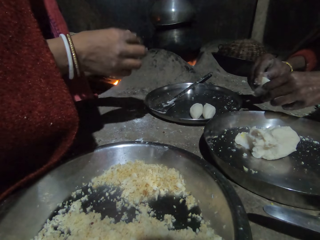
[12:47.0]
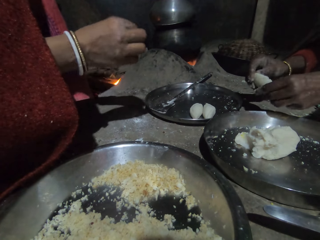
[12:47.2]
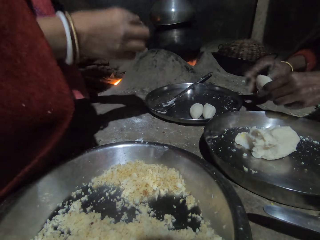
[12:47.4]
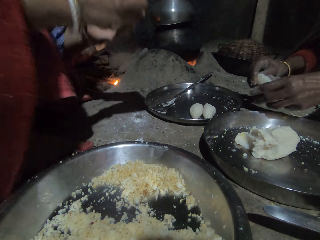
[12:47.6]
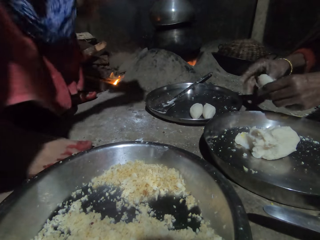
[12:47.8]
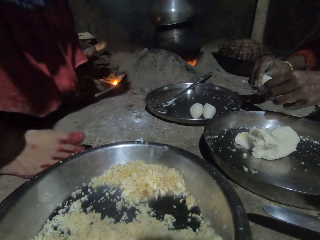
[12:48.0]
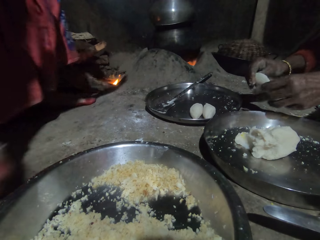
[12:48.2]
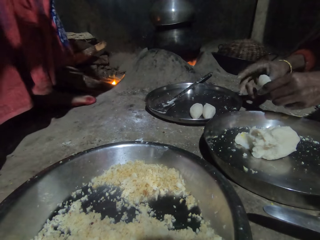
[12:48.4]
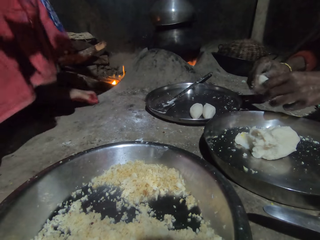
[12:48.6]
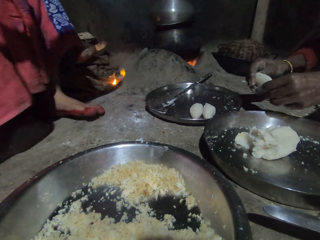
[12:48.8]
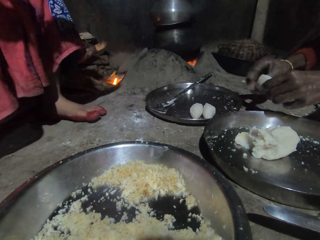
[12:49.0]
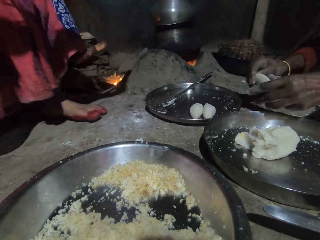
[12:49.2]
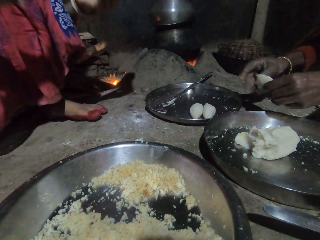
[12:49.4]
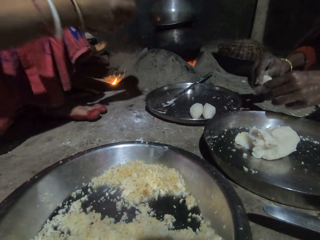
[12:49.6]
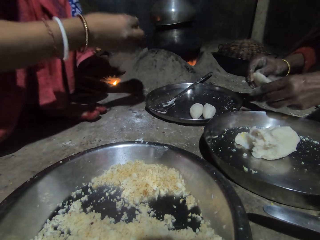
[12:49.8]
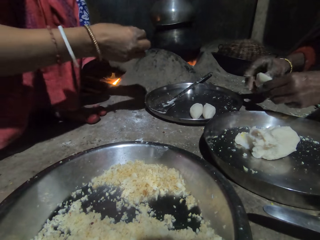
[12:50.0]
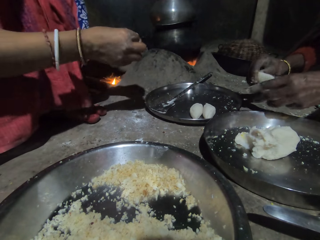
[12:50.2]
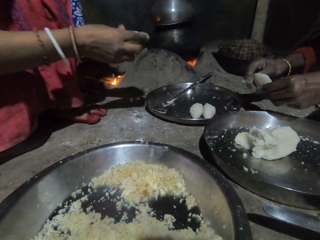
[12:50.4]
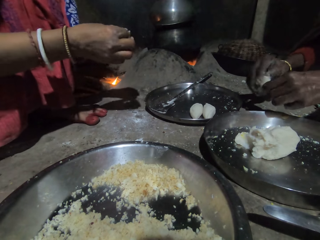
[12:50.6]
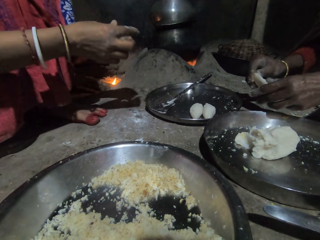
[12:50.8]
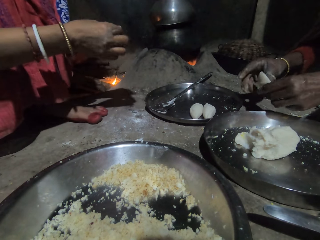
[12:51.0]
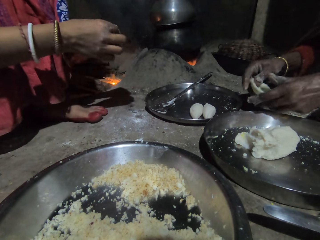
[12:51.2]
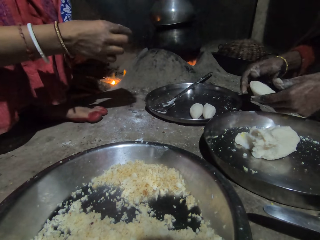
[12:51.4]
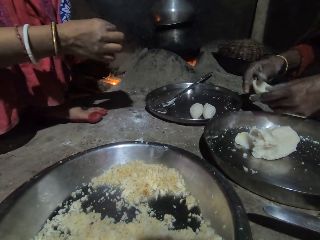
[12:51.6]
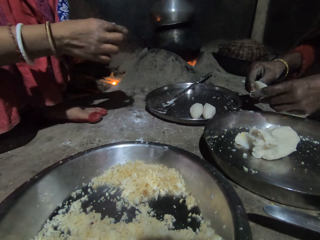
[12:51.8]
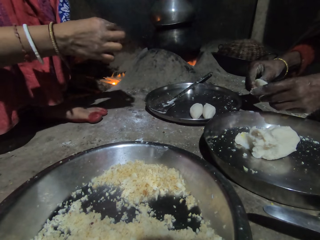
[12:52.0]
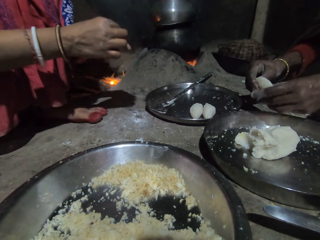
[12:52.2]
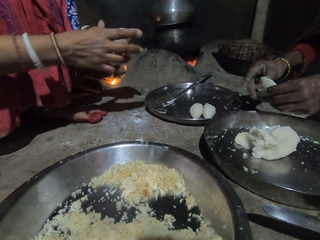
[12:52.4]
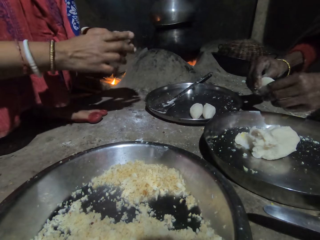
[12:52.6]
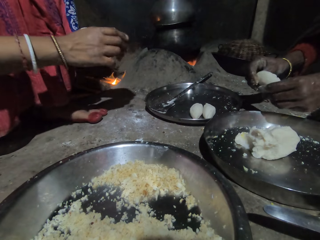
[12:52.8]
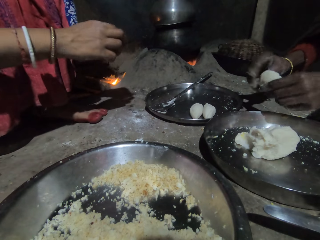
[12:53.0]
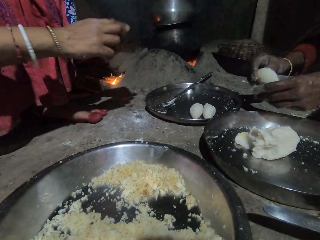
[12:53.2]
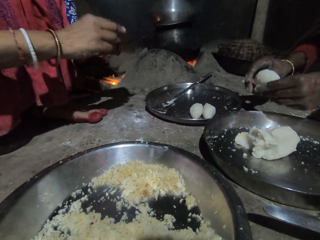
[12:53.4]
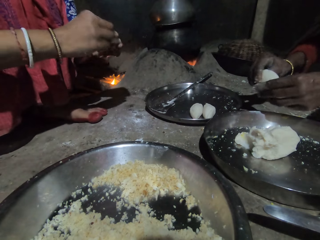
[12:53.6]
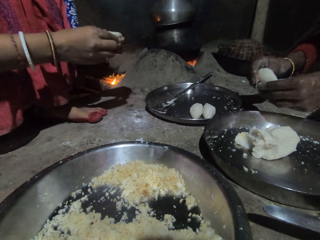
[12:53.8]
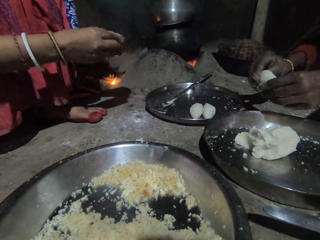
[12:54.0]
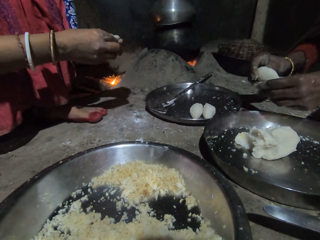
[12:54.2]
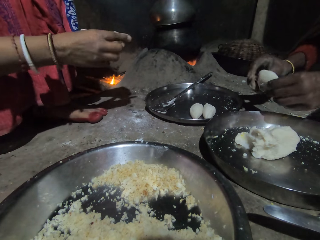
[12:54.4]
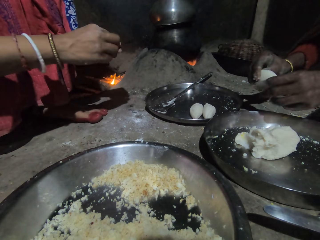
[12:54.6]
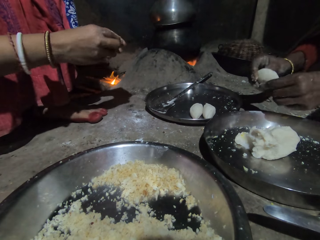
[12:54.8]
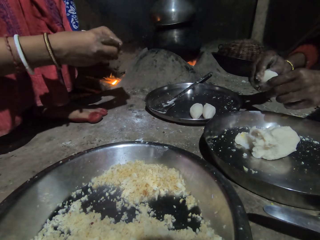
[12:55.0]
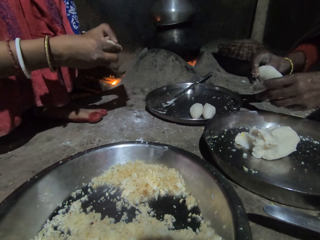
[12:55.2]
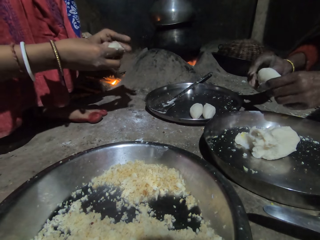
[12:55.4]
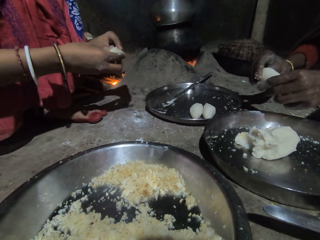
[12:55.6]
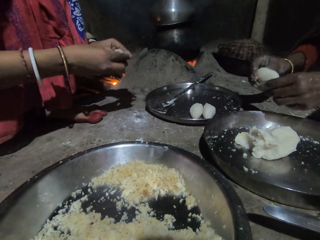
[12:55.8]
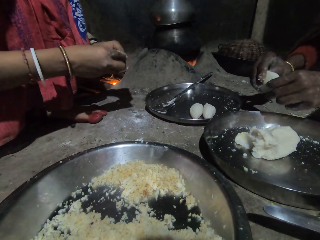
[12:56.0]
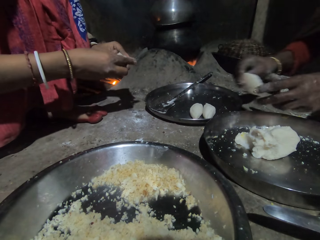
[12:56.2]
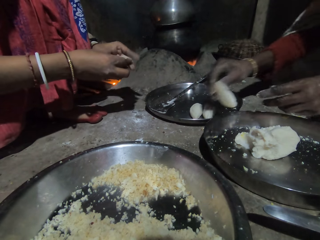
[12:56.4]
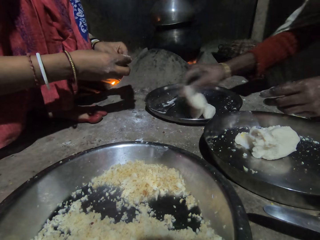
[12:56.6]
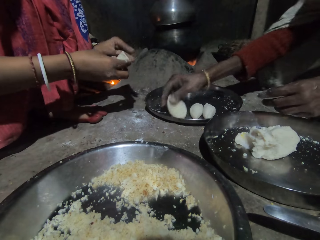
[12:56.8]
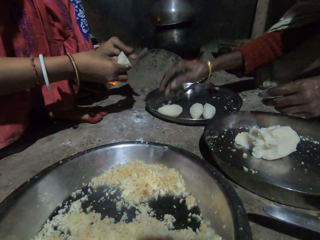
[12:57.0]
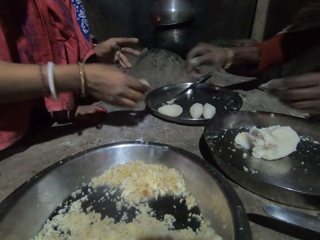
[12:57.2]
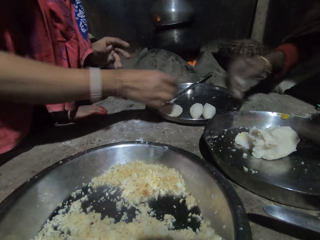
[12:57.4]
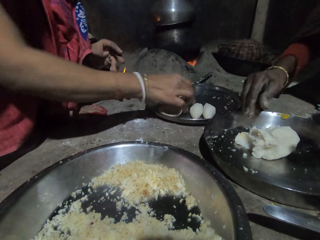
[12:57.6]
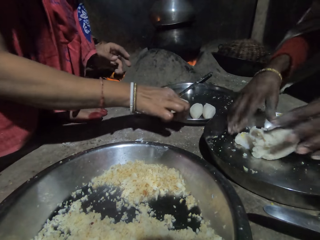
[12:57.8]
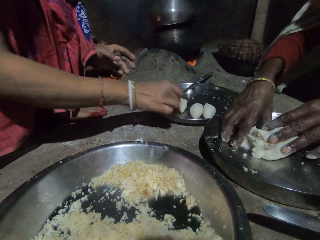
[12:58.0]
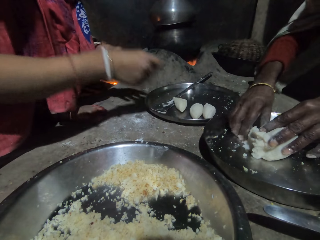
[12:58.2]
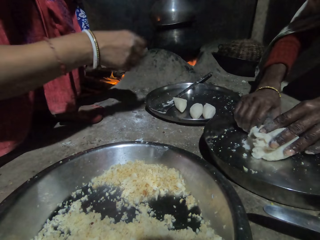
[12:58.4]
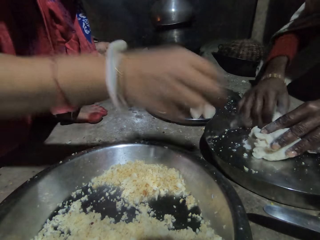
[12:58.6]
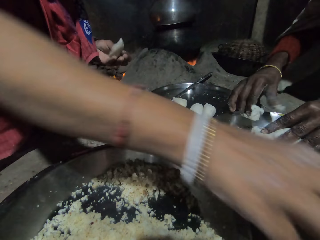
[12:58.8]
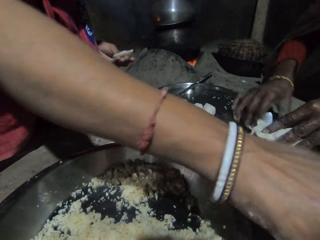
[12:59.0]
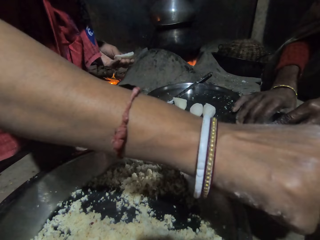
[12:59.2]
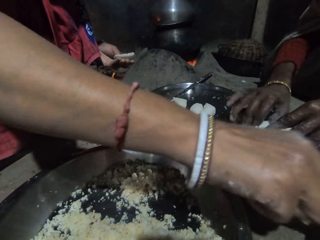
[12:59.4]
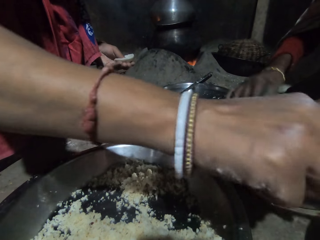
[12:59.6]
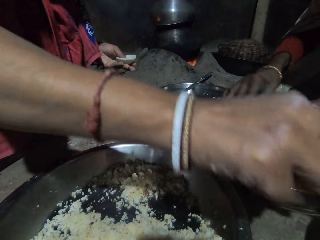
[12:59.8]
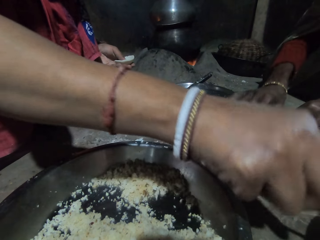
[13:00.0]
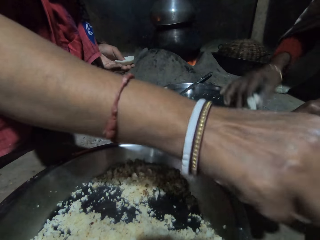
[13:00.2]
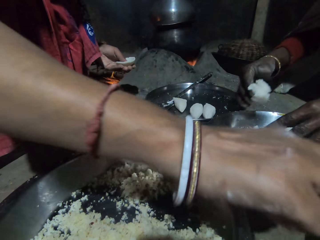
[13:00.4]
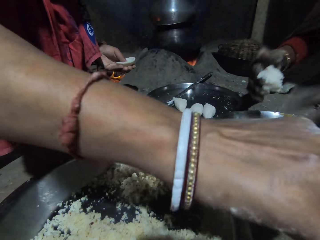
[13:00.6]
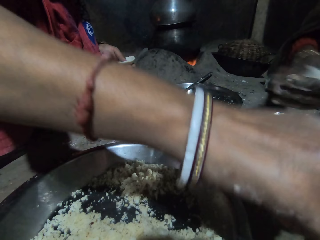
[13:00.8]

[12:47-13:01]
A person shapes the pastry with both hands. The person stands and shapes the pastry with both hands. Another person places pastry on the tray.

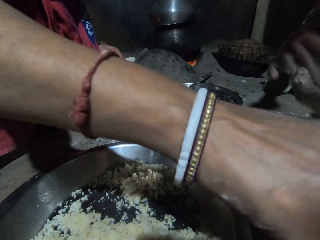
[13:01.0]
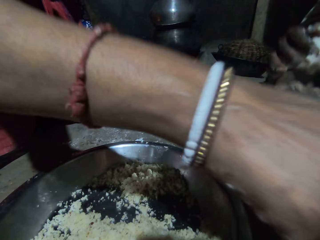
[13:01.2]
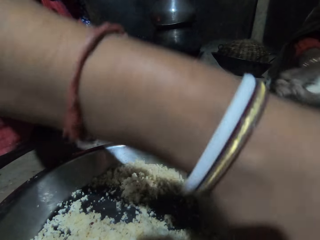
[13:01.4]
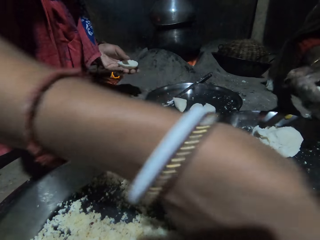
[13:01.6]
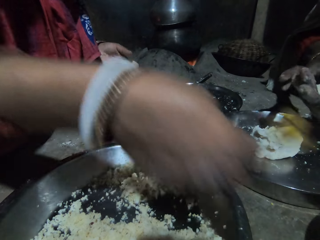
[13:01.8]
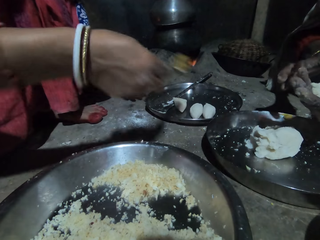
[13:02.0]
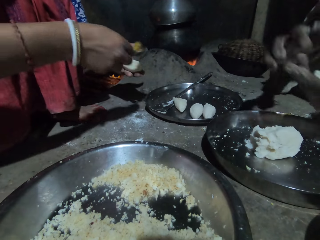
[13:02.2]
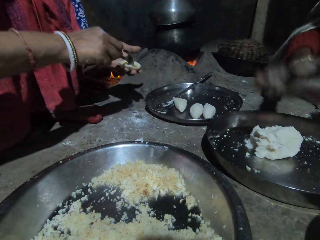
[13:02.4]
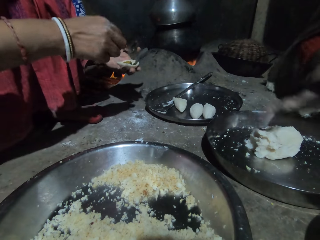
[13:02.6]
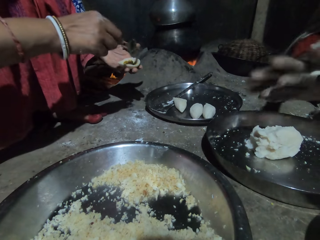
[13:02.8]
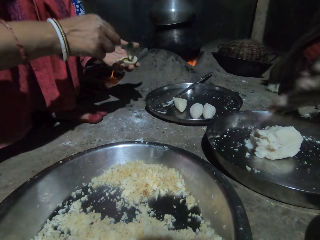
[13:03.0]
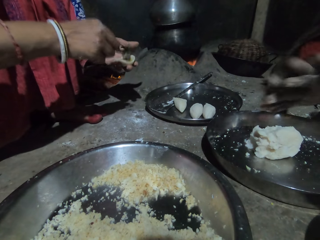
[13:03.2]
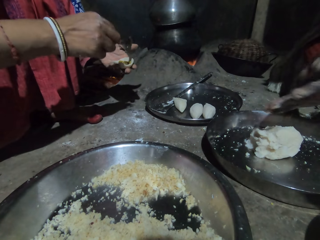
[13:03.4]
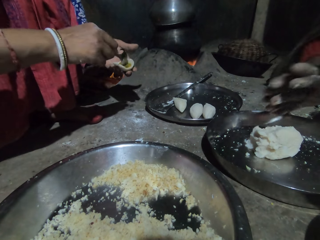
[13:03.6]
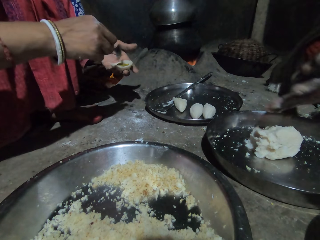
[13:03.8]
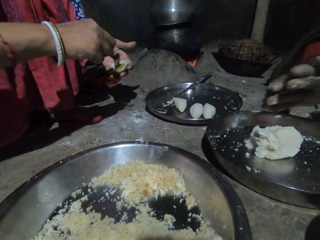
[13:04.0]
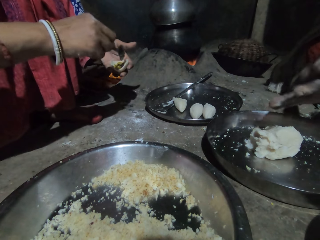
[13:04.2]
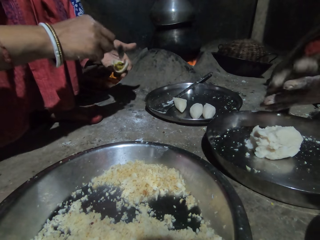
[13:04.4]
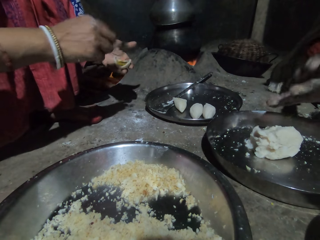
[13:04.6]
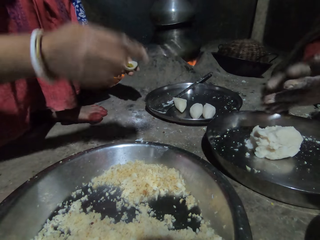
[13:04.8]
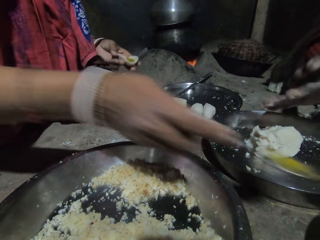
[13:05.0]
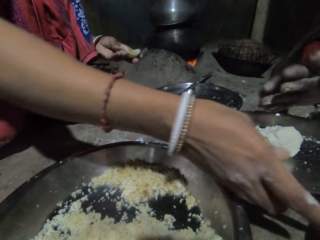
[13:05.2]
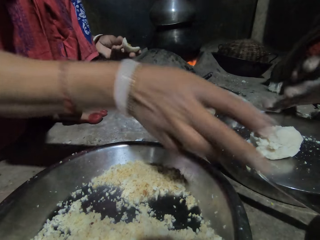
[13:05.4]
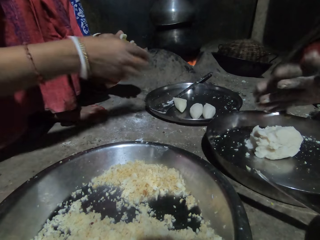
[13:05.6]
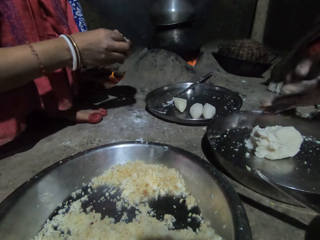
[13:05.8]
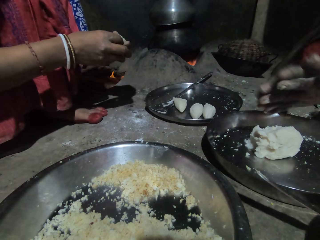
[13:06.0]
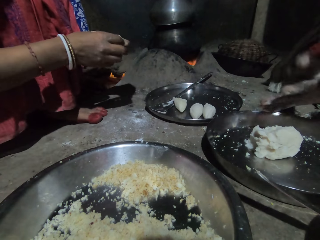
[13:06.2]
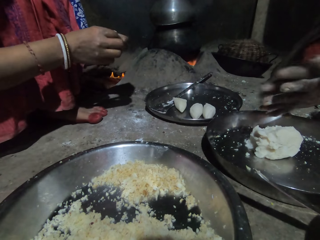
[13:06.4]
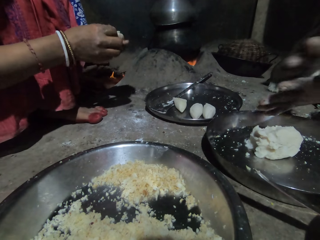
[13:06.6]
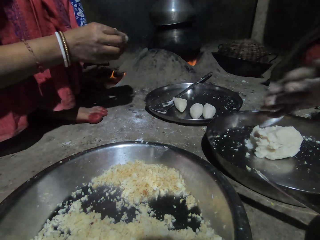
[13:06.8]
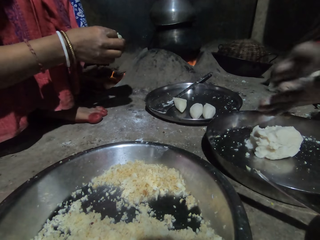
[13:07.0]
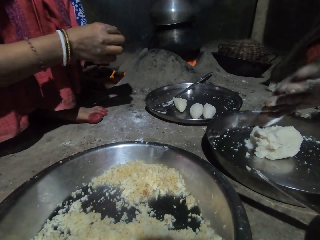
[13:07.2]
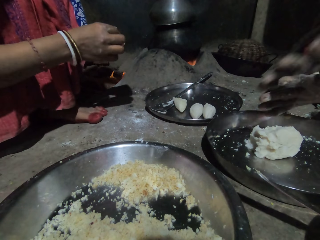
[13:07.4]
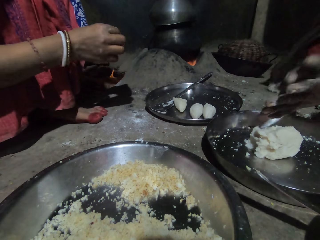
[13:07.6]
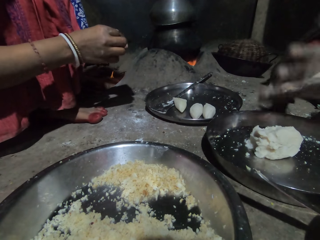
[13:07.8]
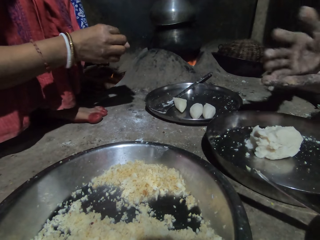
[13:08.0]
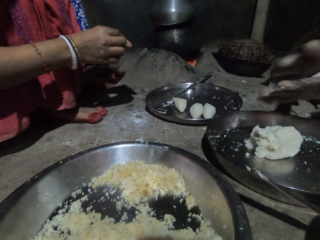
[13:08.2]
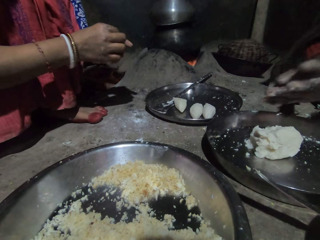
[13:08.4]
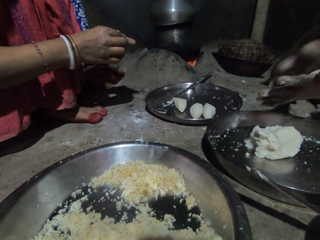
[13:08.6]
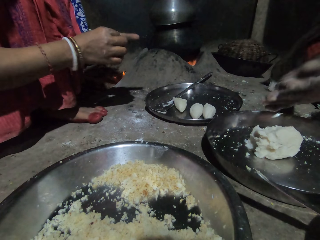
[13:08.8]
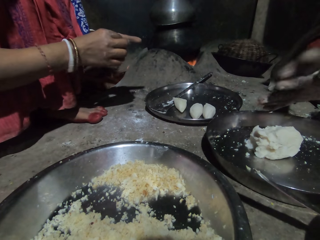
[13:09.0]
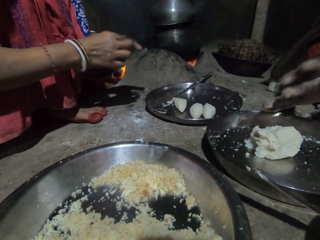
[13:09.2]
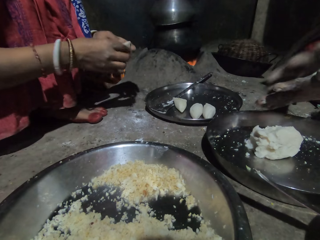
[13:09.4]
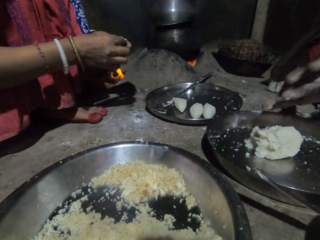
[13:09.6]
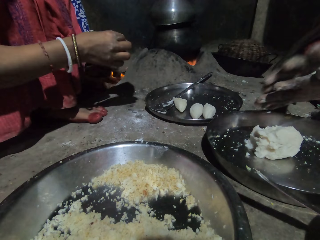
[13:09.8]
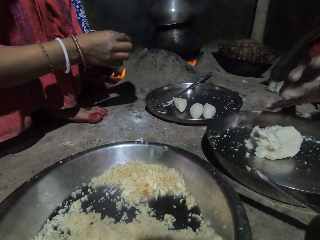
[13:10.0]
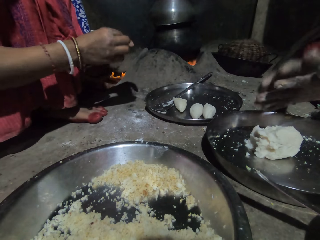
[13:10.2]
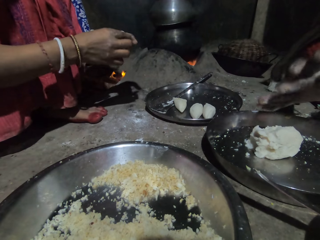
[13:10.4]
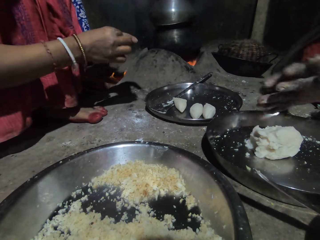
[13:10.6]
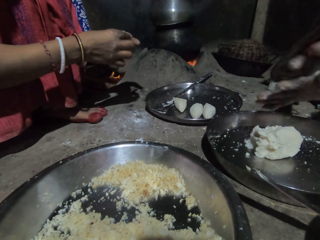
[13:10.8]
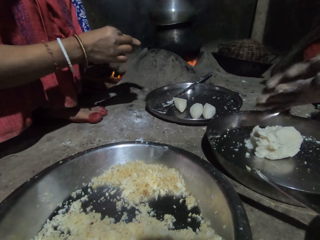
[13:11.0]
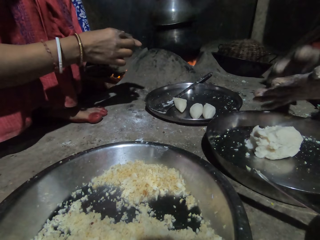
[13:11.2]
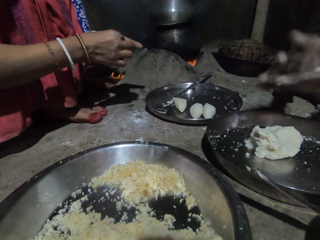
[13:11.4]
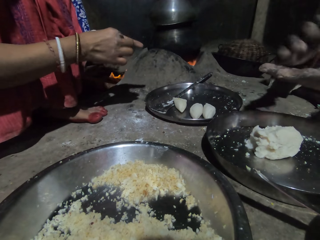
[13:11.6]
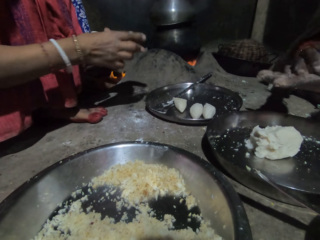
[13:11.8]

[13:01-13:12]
A person puts cooking oil in the pastry with the right hand. The person shapes the pastry with both hands.
